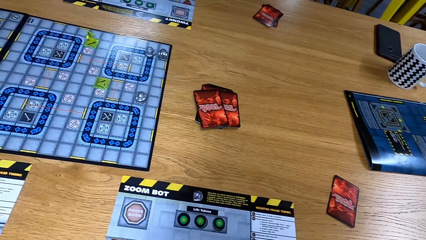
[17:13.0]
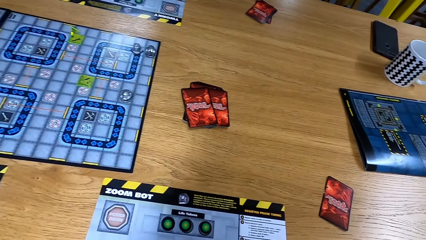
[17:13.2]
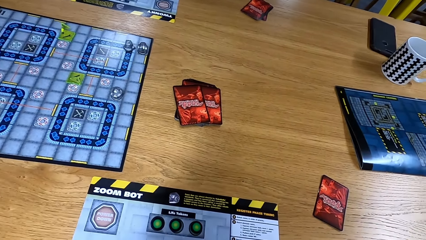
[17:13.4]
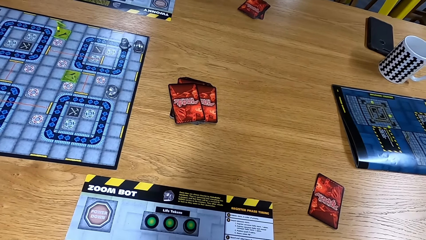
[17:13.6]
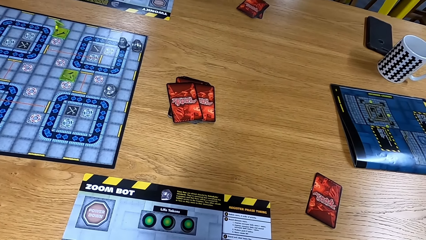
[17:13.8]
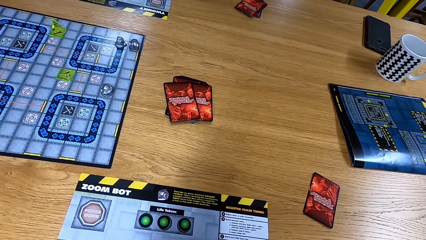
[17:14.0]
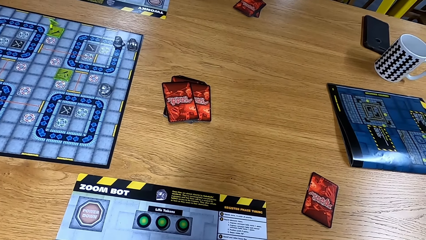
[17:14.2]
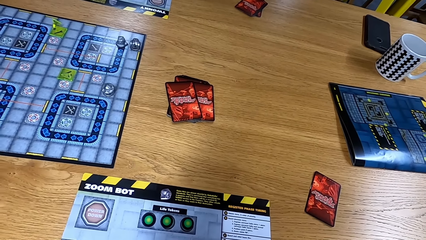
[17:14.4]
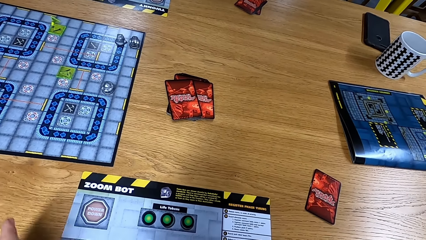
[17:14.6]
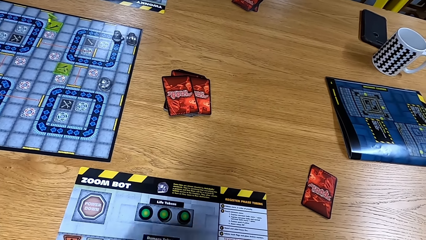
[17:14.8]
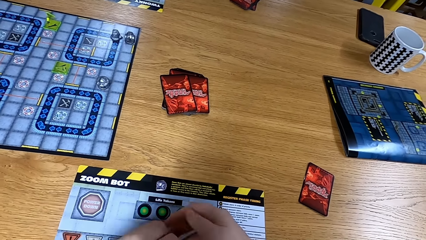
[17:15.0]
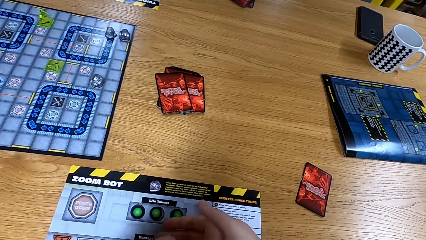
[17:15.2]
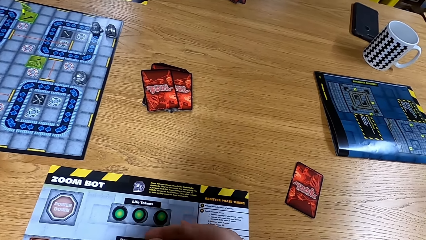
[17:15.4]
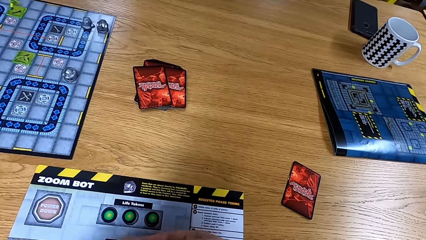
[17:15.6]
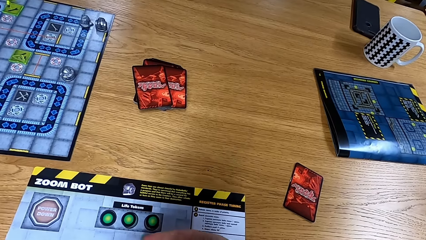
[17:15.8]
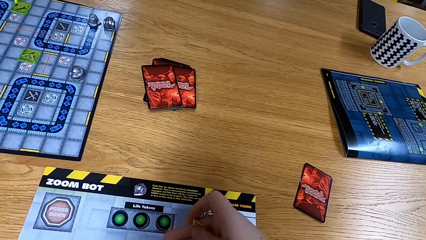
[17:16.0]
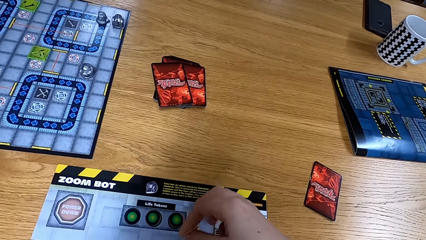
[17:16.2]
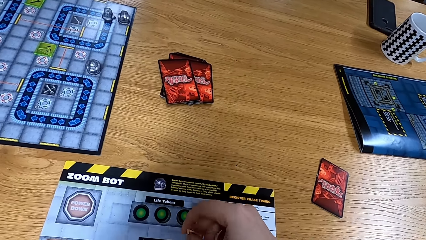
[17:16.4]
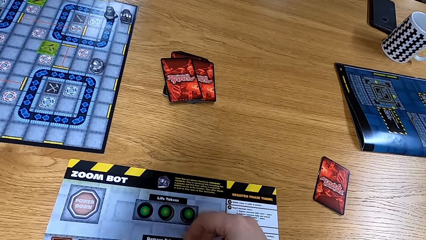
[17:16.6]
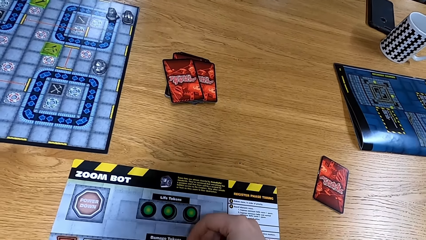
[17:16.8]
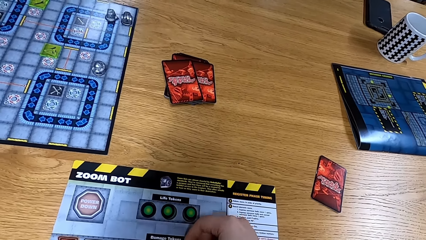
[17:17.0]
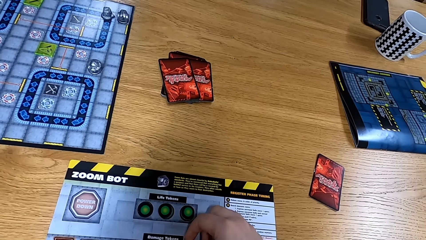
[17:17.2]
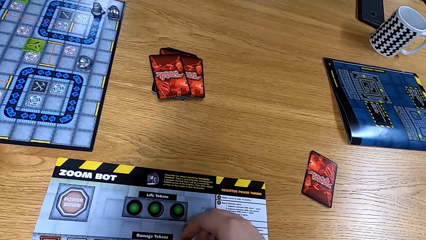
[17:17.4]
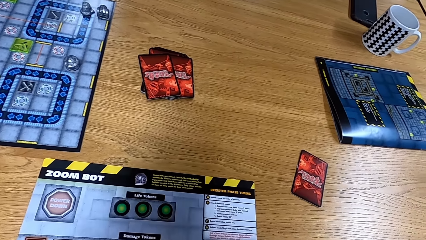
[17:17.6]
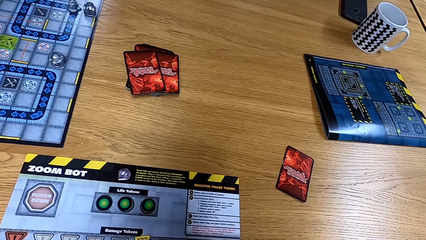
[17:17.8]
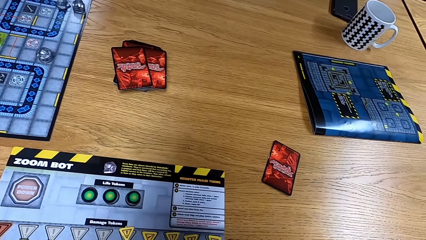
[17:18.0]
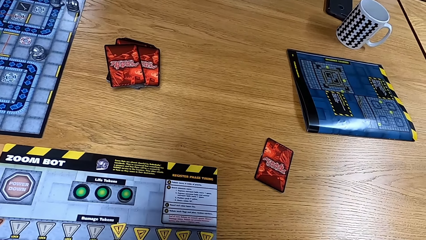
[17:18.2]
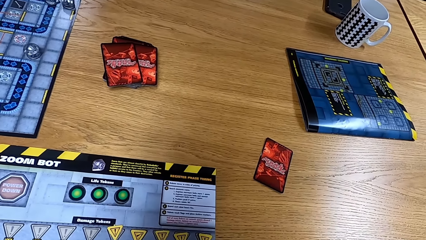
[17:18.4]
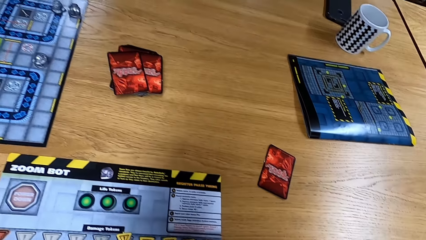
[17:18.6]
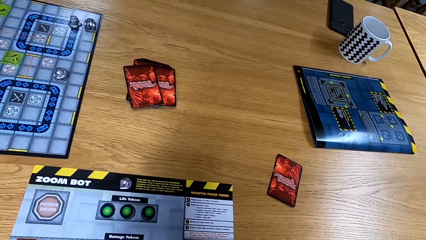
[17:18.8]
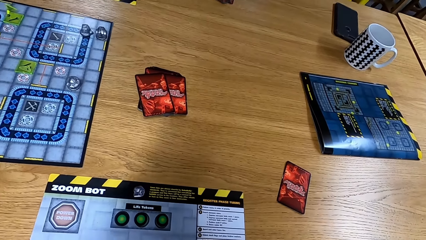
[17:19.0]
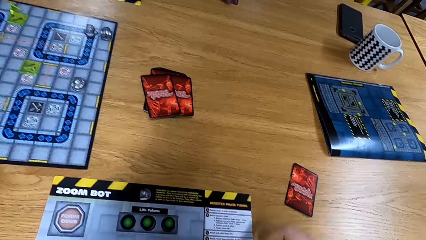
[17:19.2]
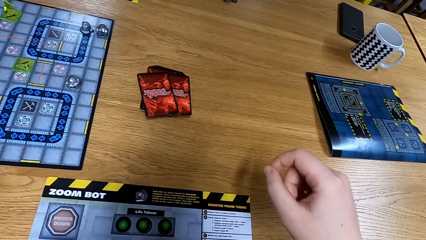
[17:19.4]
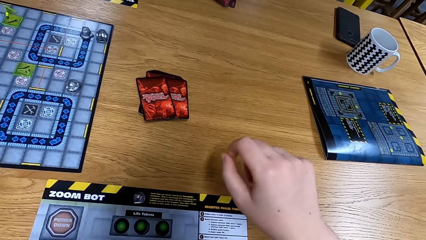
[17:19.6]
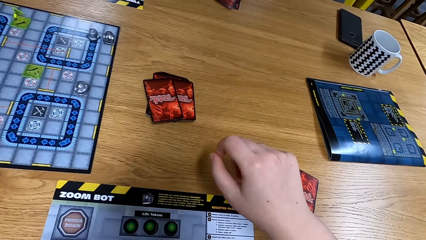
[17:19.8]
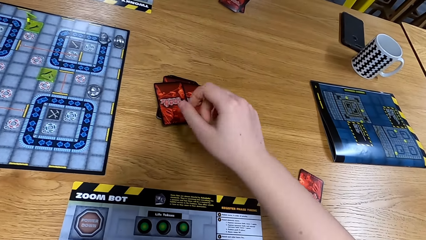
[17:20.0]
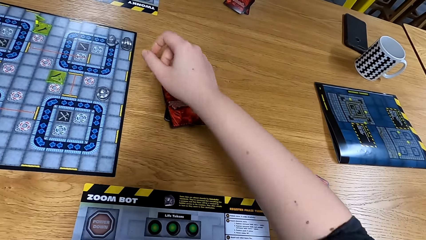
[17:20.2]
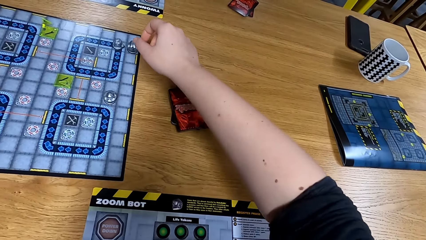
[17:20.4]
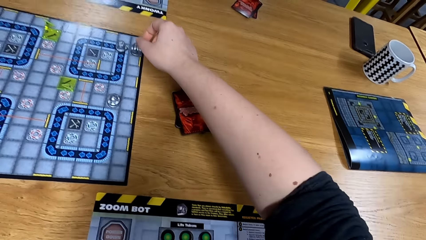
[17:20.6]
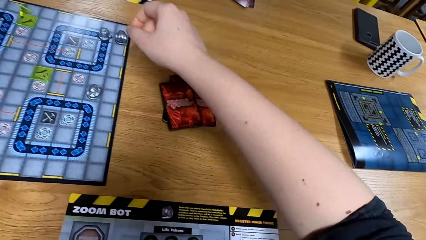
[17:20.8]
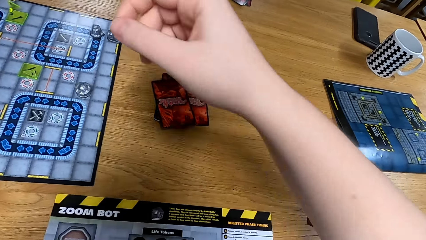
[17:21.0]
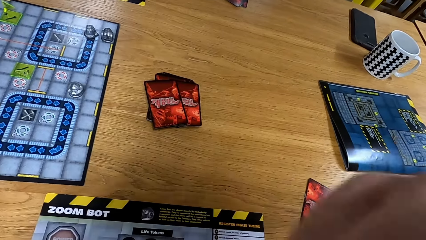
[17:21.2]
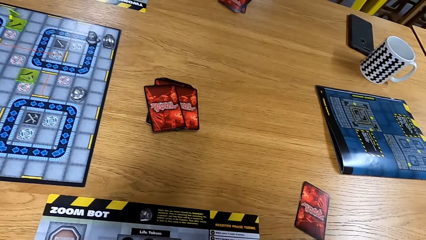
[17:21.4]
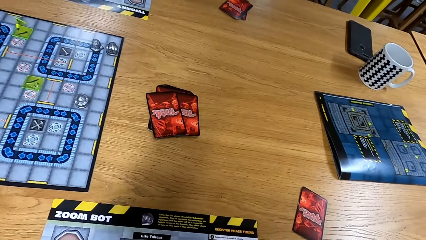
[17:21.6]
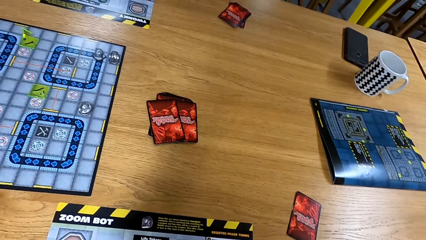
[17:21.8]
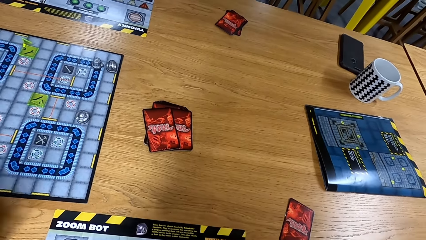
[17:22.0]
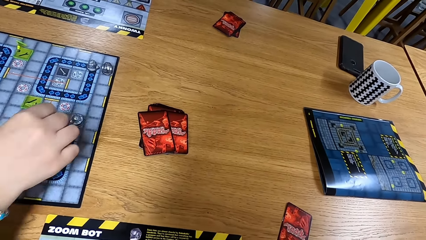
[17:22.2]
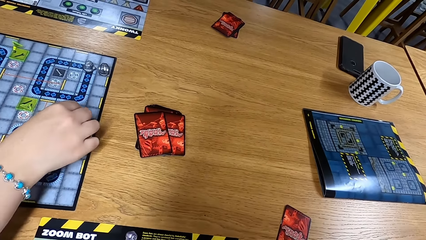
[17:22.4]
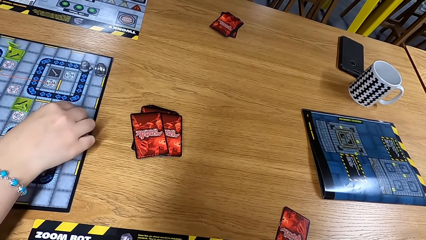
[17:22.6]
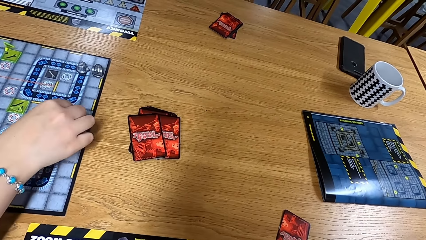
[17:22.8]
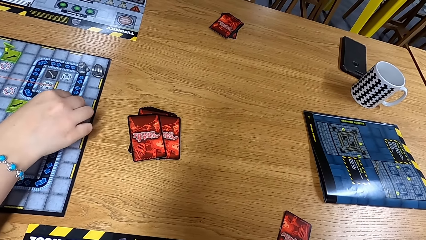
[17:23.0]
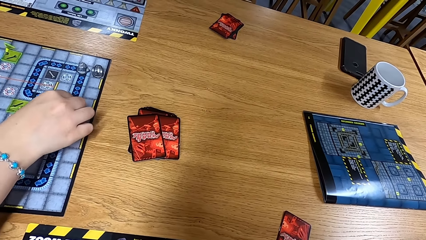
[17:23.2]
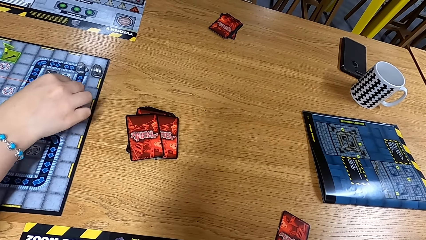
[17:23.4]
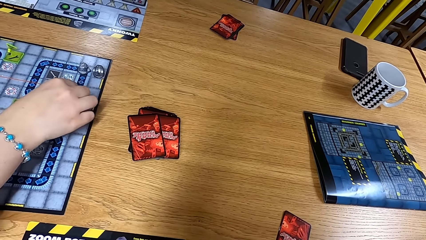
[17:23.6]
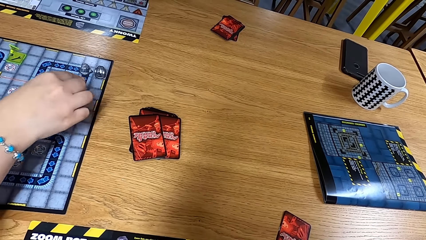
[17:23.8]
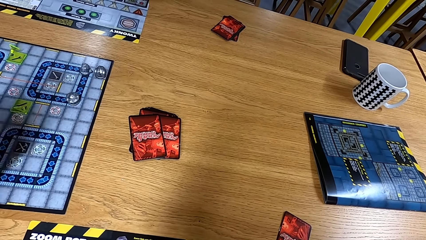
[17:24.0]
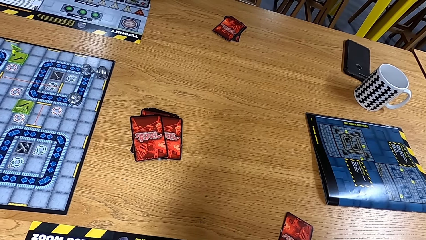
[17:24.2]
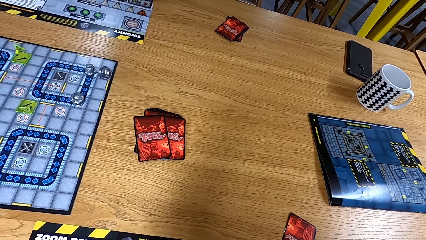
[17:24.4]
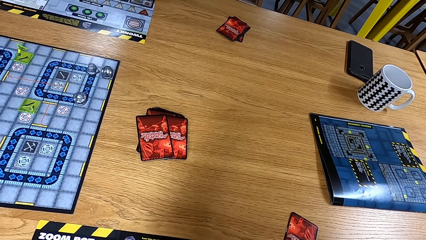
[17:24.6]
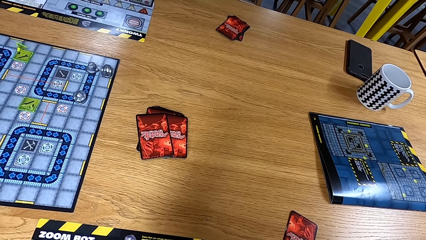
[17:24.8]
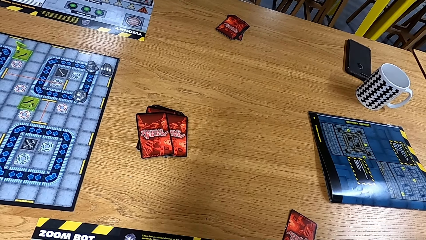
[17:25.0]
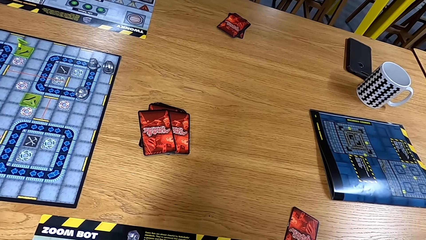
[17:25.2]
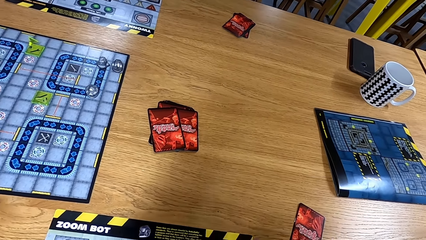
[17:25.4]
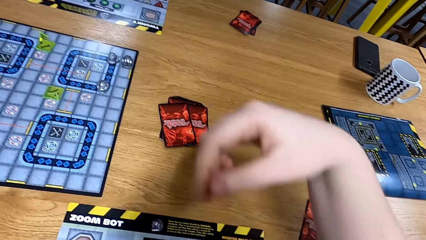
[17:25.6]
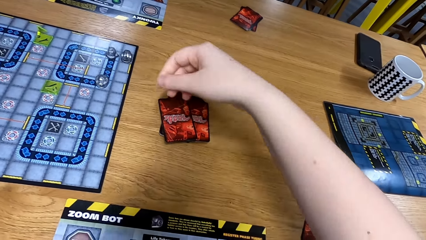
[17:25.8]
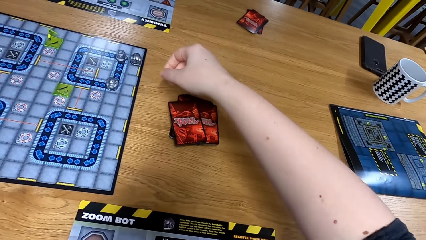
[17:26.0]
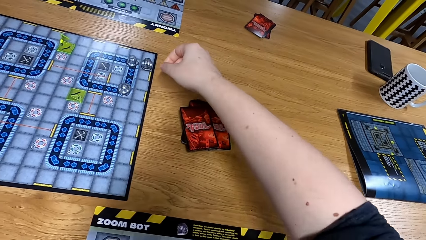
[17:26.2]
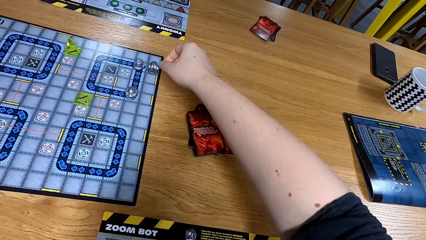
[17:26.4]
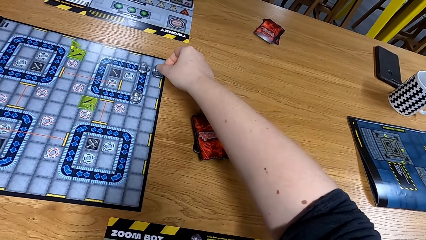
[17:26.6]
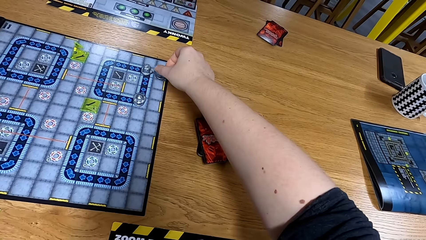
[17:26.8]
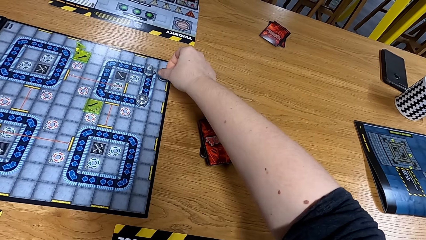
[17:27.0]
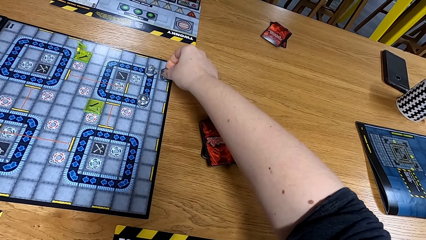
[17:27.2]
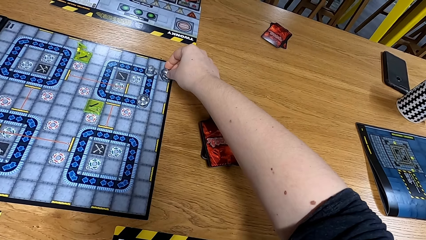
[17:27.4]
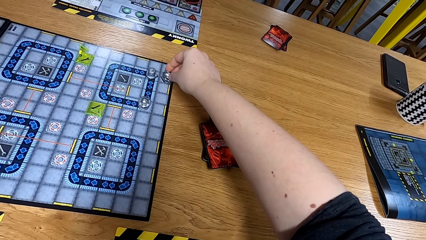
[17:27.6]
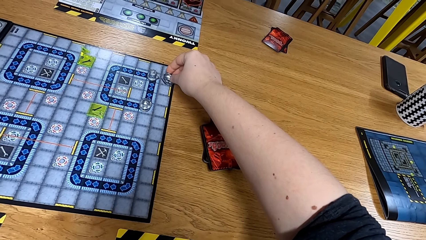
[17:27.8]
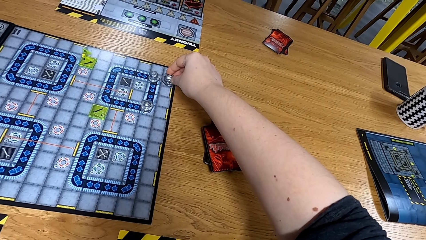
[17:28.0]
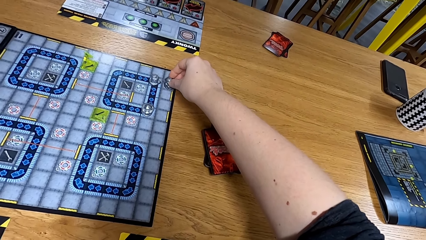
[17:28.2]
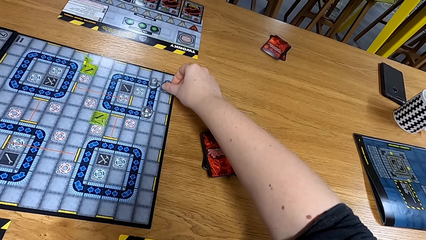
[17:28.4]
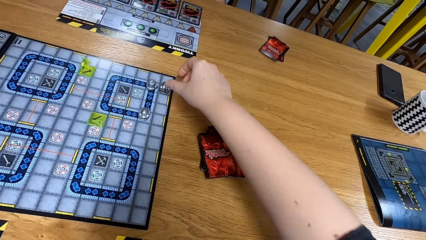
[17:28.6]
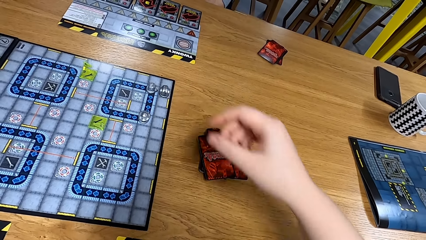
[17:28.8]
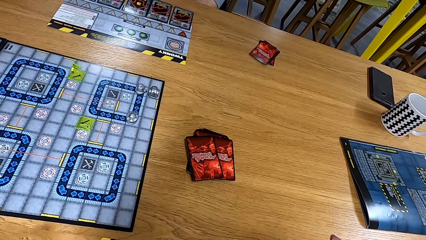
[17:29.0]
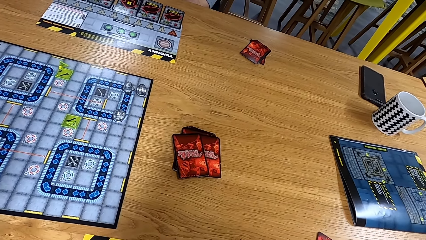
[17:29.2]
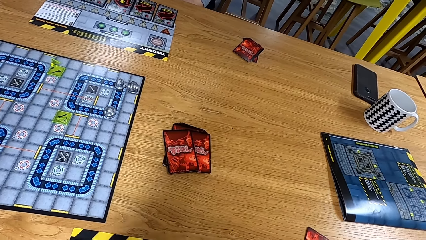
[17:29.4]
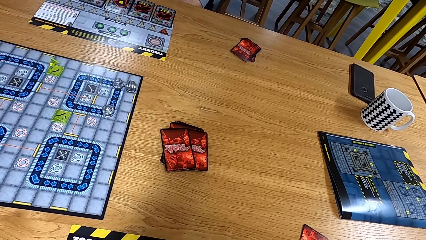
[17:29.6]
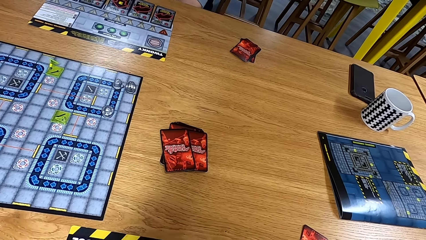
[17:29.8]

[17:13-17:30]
The camera wearer puts hands on the table, puts a hand over the board, and lifts the hand from the board. A man moves the path tile on the game board. The camera wearer moves a dice. They turn the path tile on the game board.
